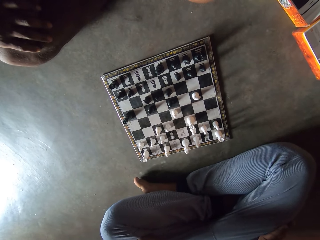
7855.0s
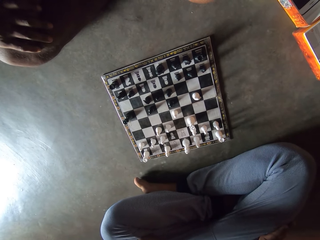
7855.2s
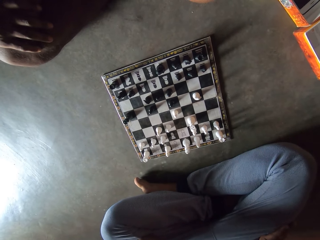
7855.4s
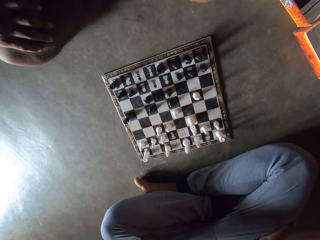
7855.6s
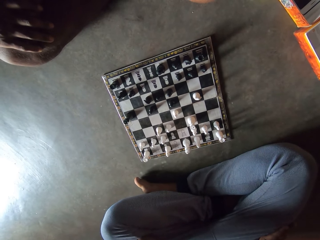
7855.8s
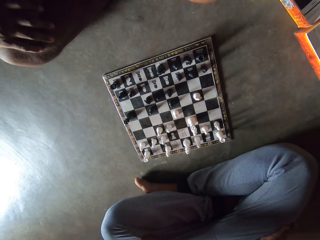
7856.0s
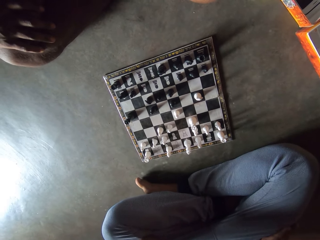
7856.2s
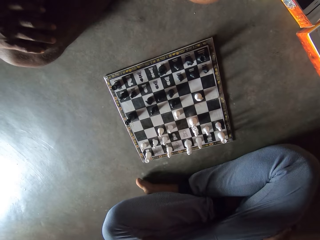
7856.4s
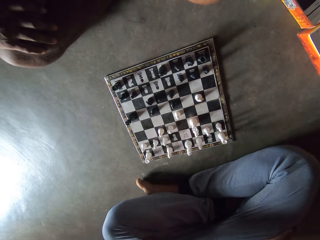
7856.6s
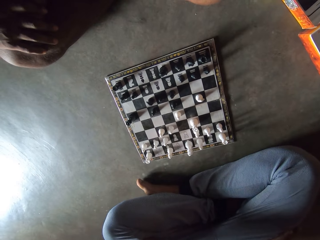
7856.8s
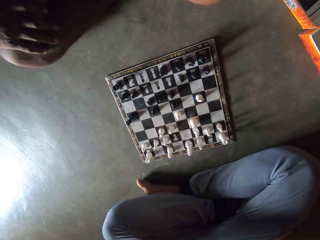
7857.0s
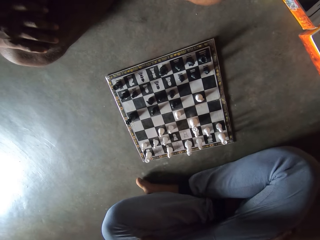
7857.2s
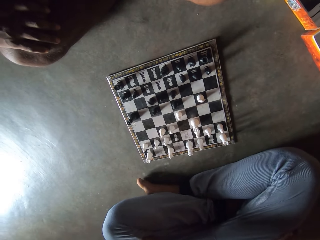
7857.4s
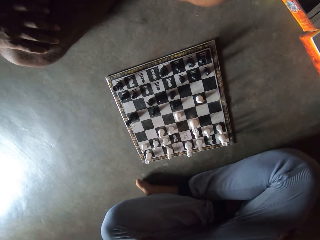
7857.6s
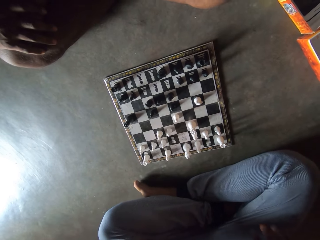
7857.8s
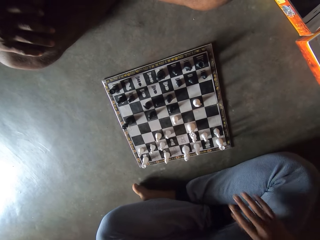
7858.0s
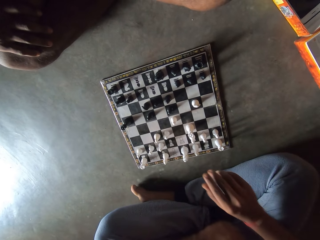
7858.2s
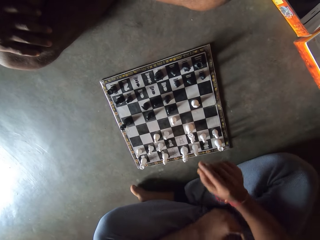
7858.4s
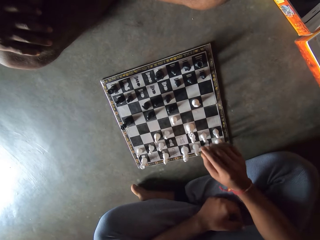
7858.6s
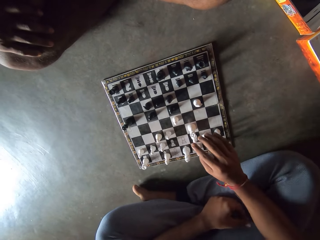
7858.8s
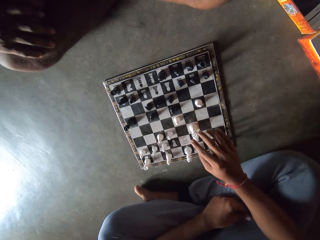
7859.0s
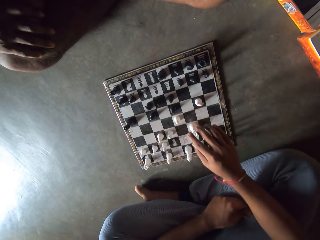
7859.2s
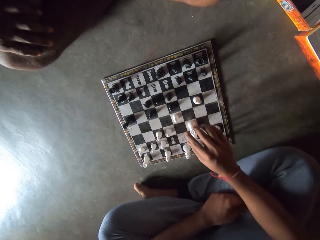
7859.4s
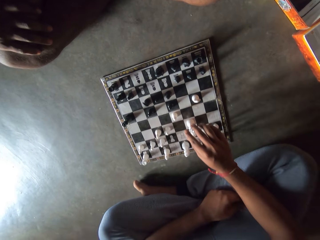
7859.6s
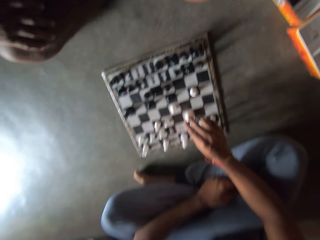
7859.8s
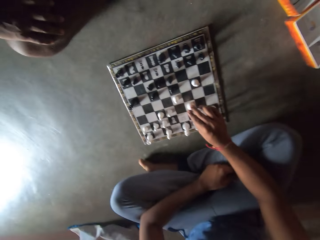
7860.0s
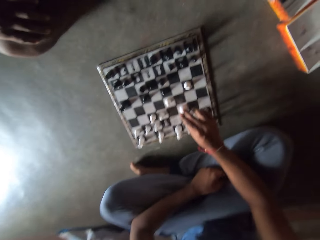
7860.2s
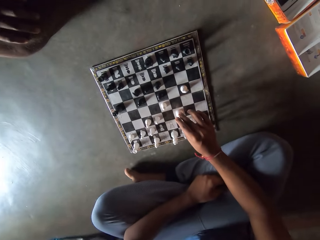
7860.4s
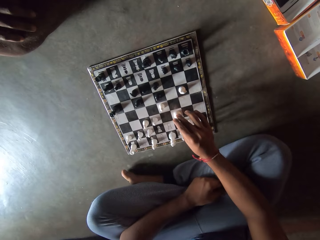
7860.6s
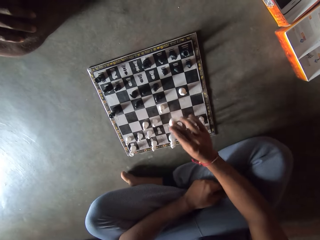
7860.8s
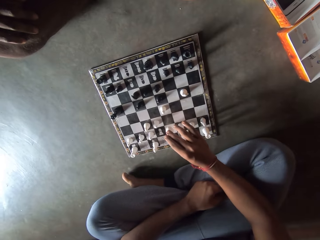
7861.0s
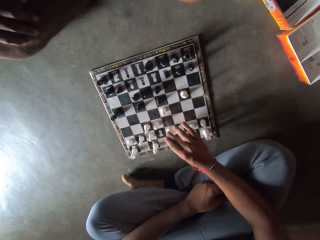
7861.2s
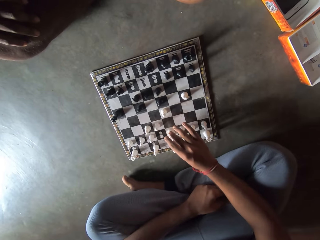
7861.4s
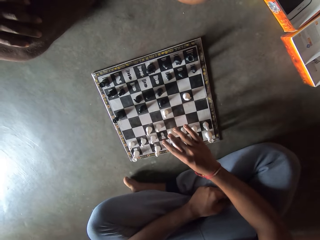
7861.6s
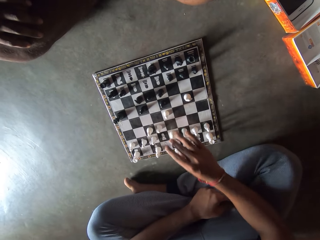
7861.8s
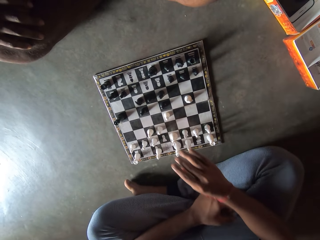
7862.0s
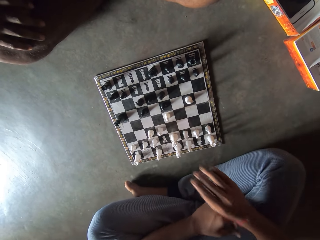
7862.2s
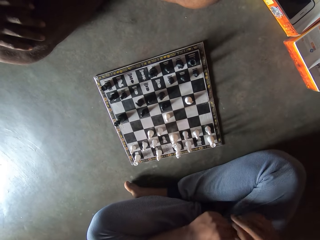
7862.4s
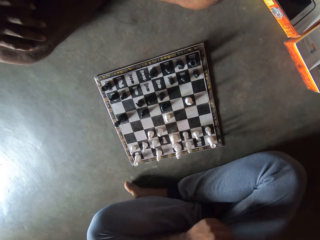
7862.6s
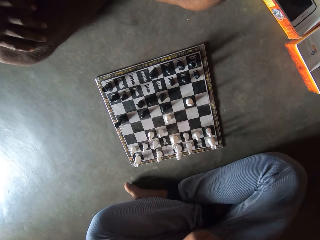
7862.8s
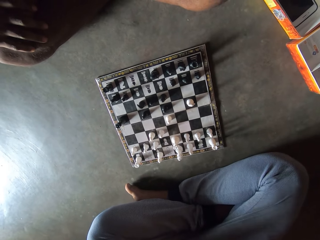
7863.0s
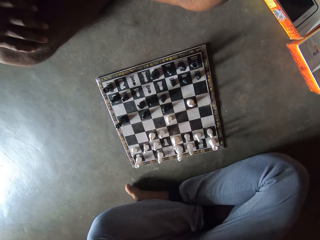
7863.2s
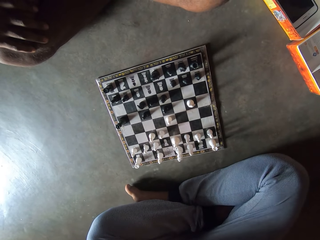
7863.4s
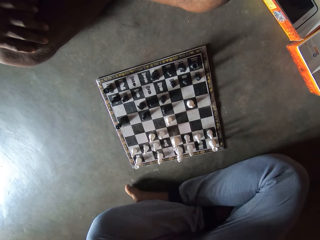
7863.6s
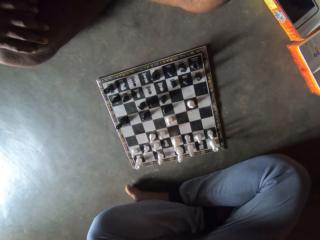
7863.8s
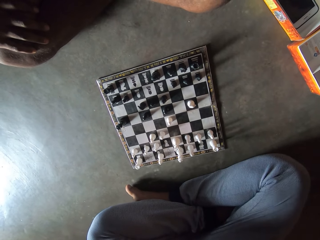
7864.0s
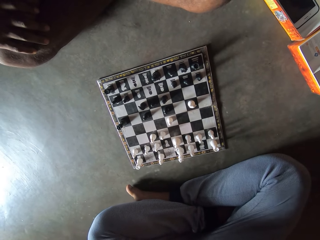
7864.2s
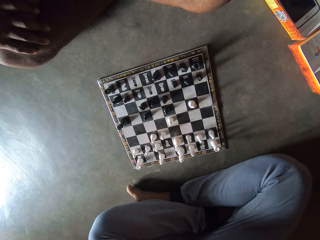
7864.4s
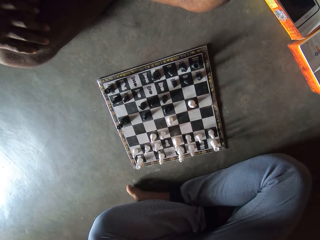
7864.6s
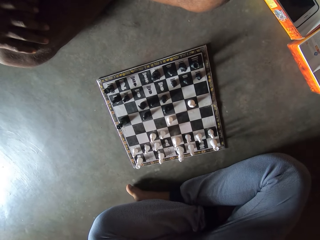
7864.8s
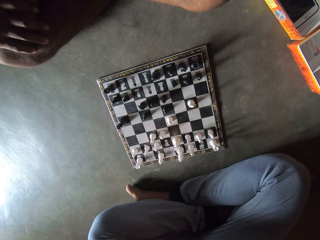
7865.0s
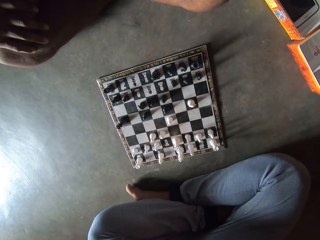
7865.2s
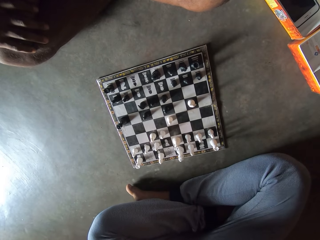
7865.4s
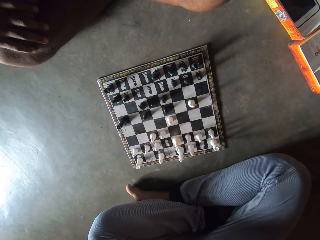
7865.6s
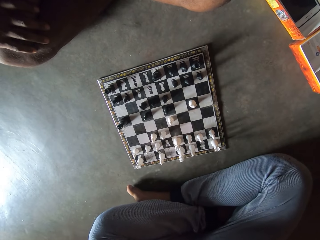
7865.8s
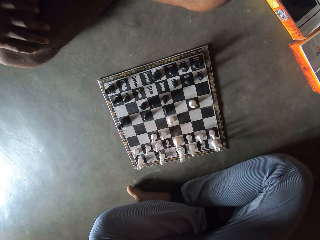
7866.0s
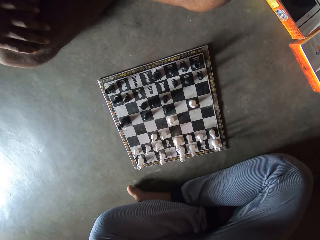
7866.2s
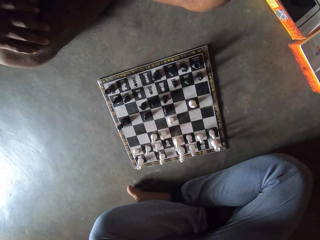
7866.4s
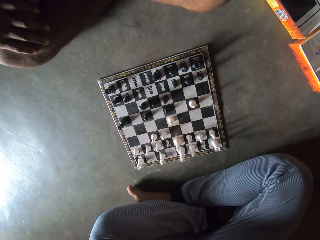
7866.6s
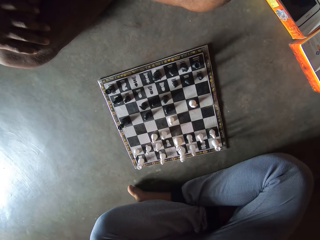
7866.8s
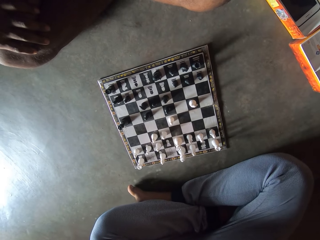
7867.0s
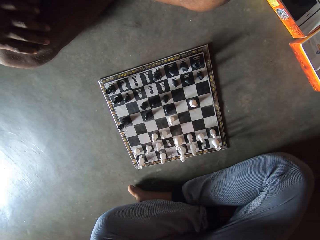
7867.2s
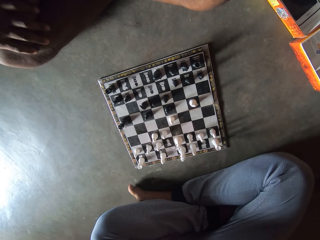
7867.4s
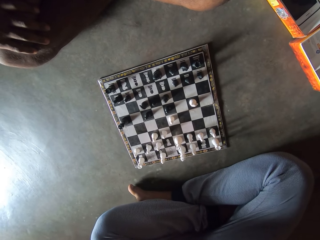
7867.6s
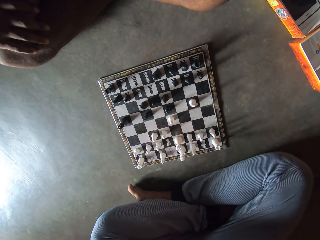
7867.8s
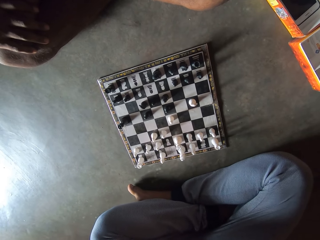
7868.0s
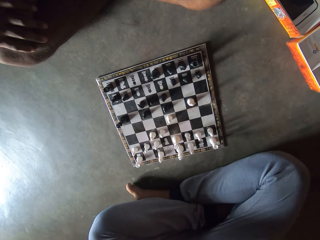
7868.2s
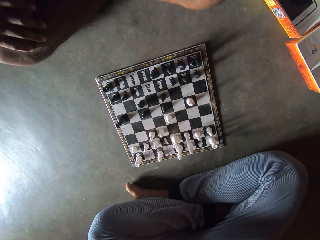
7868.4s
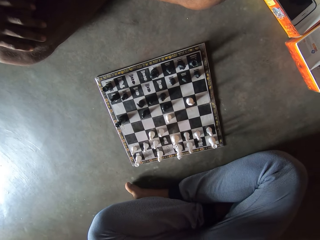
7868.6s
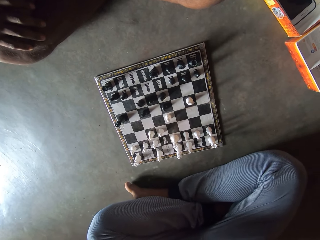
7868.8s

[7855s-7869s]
The camera wearer moves a white chess piece on a chessboard with a hand. They look at the chessboard on the floor.

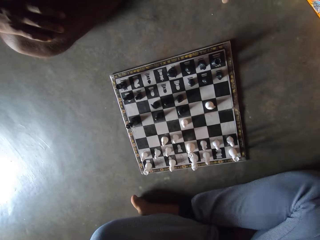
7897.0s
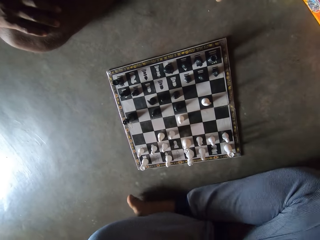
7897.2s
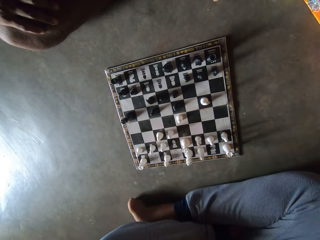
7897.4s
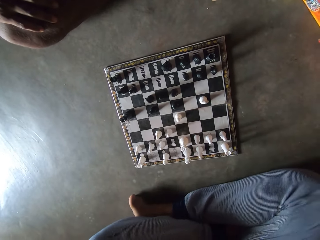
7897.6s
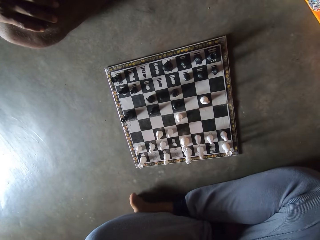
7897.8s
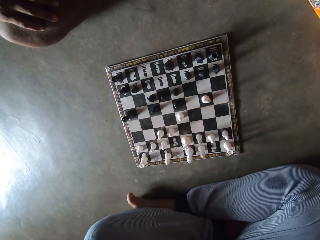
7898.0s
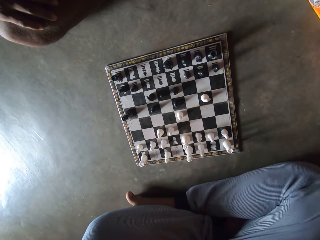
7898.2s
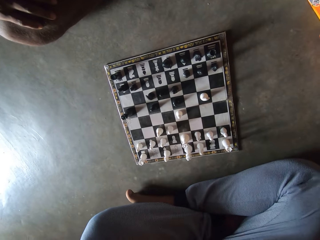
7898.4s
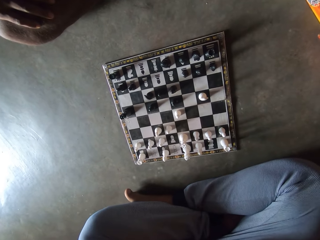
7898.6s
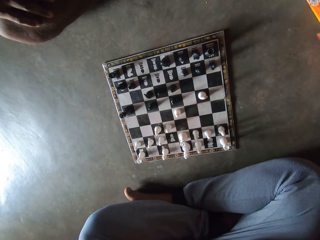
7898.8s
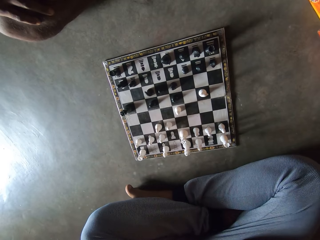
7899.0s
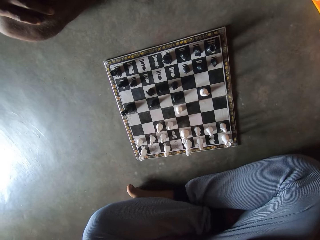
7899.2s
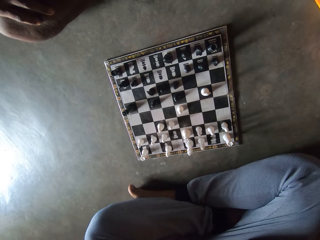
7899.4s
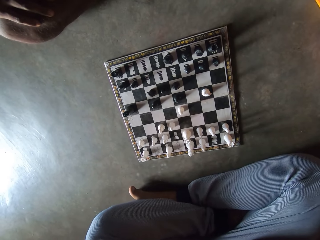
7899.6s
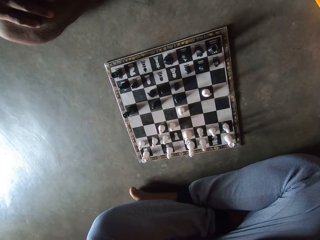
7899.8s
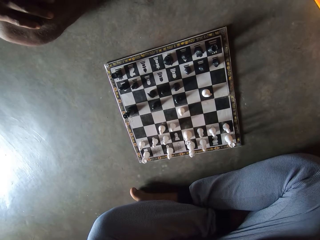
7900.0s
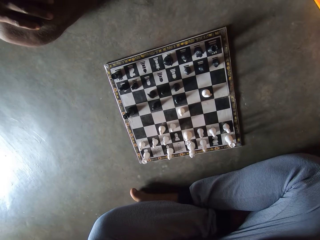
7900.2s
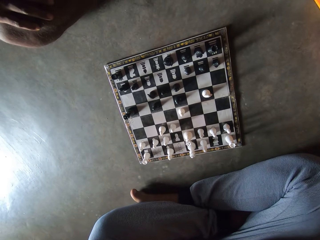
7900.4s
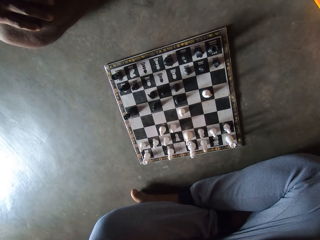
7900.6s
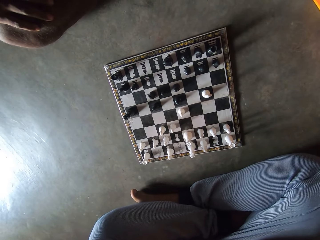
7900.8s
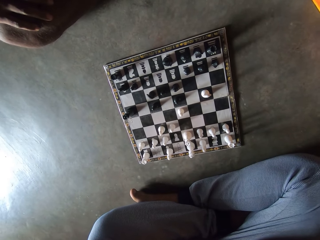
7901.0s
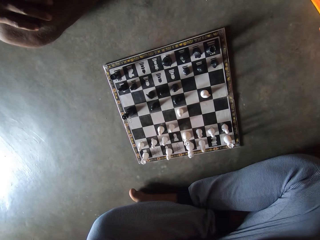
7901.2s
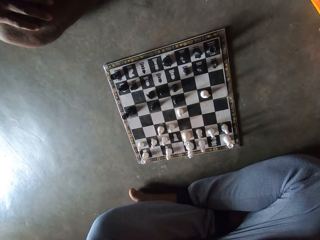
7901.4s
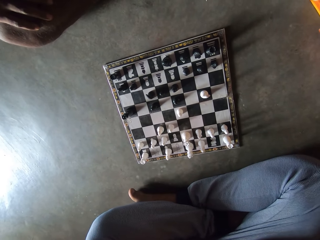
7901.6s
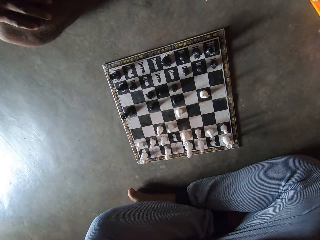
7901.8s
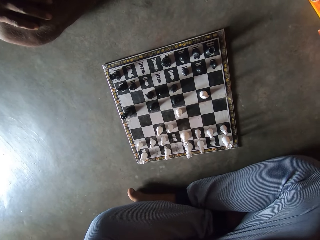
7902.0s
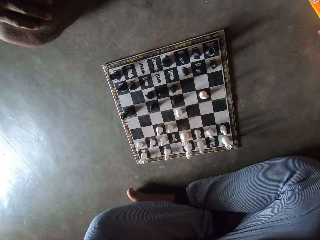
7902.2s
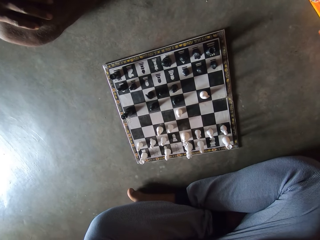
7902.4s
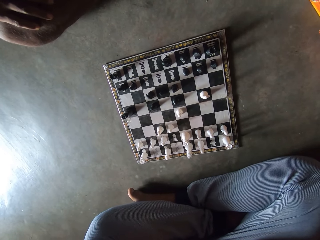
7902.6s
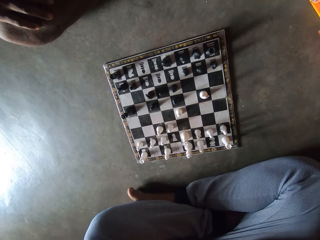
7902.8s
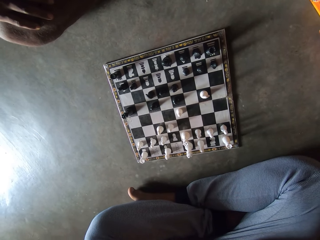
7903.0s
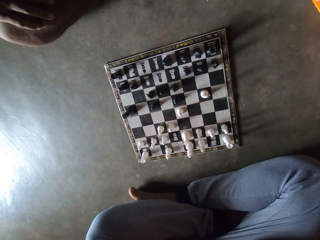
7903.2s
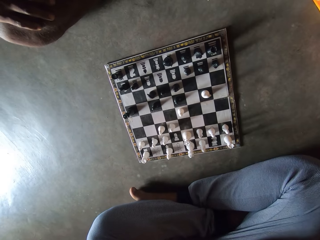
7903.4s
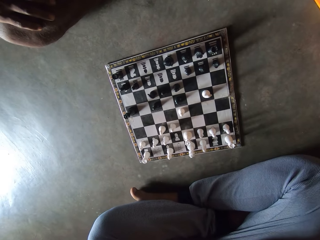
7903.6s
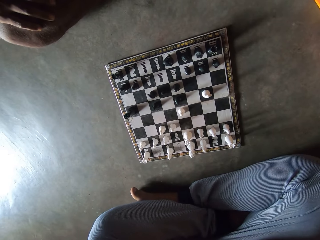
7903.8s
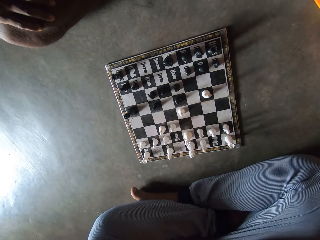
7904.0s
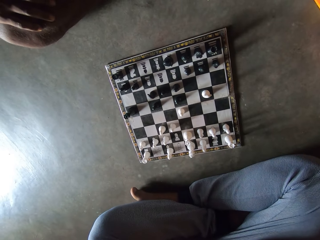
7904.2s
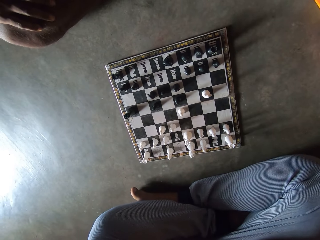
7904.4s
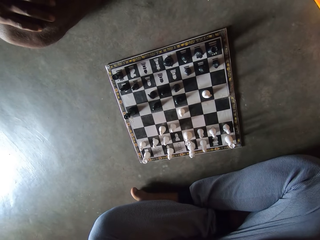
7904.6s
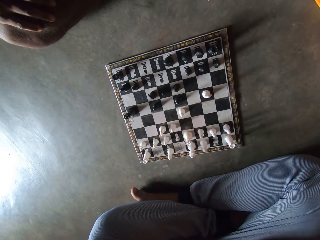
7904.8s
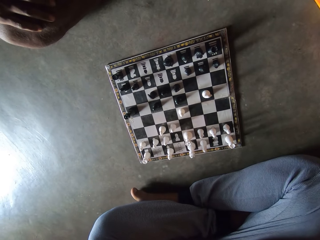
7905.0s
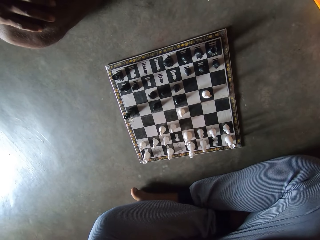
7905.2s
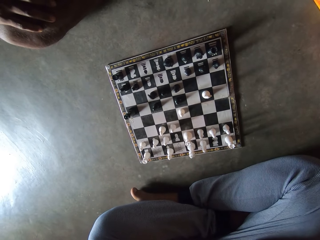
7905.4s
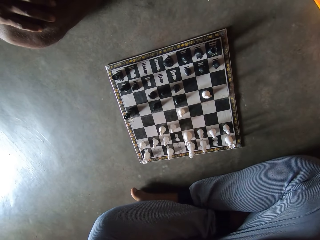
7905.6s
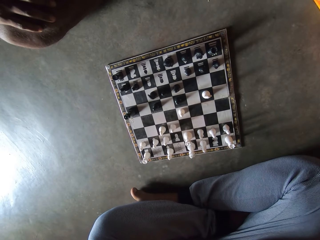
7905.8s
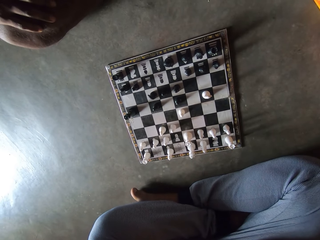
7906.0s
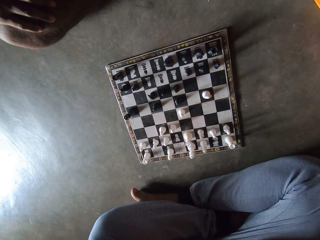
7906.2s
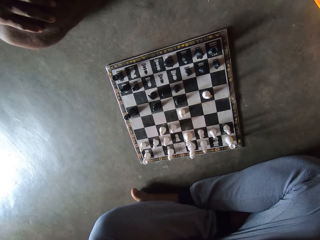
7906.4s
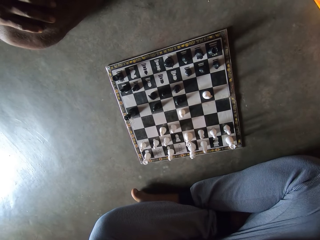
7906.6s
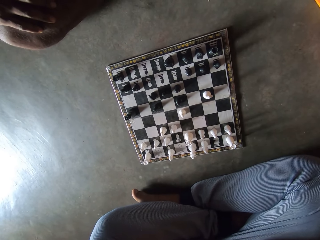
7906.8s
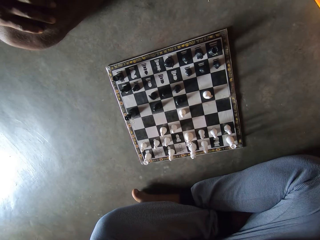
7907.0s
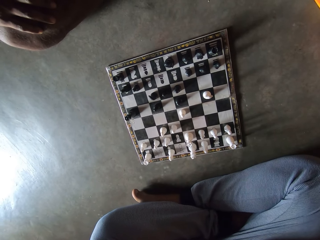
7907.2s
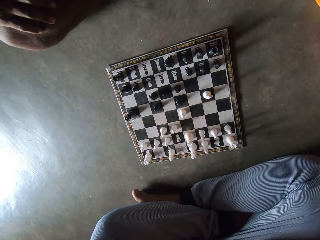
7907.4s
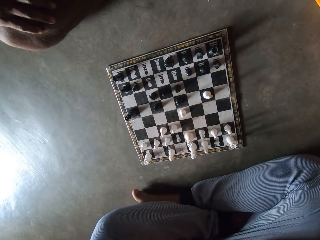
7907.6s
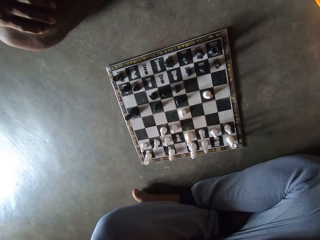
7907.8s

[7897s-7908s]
The camera wearer moves a leg on the floor. They look at a chessboard on the floor.
